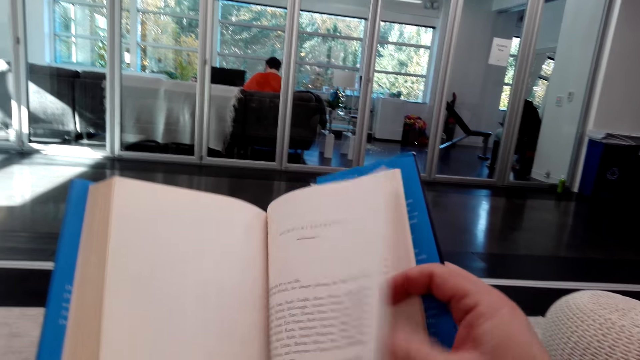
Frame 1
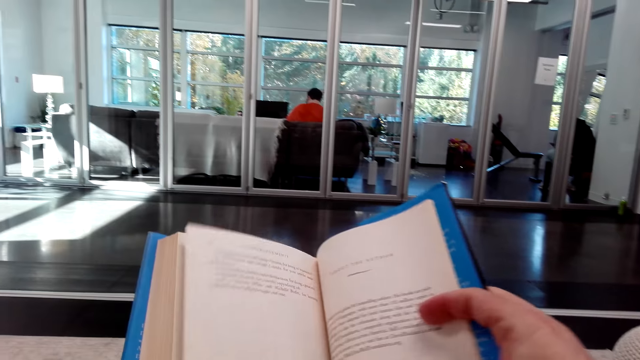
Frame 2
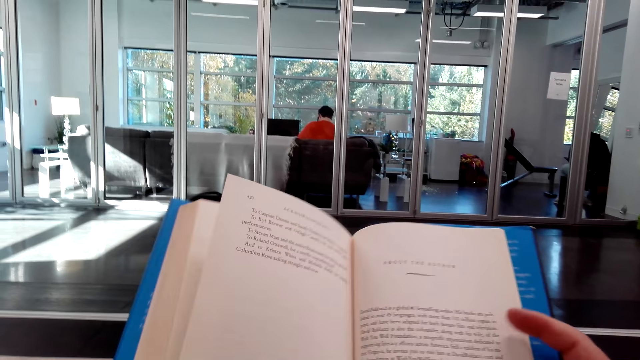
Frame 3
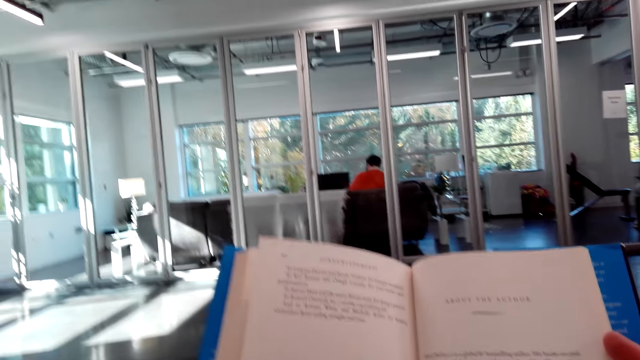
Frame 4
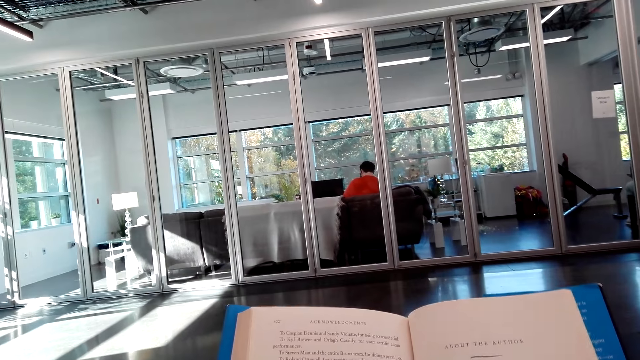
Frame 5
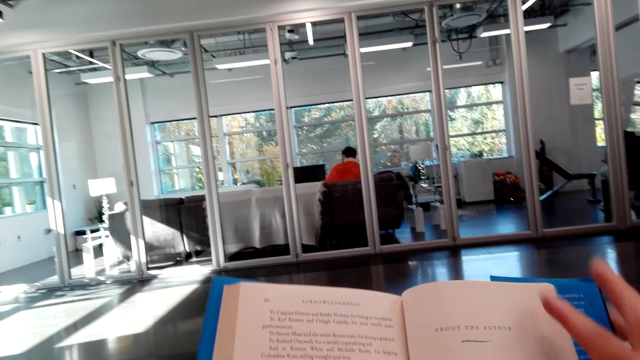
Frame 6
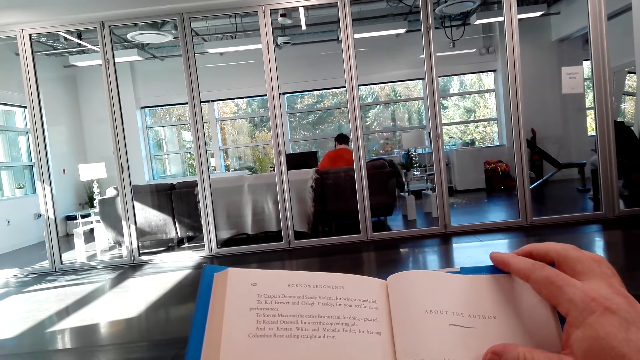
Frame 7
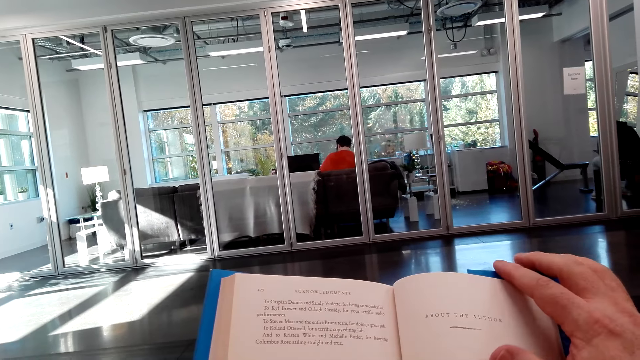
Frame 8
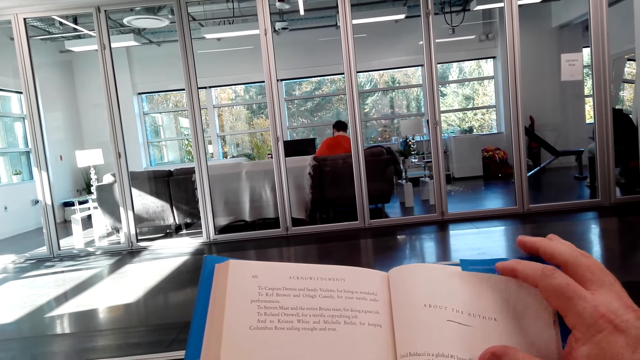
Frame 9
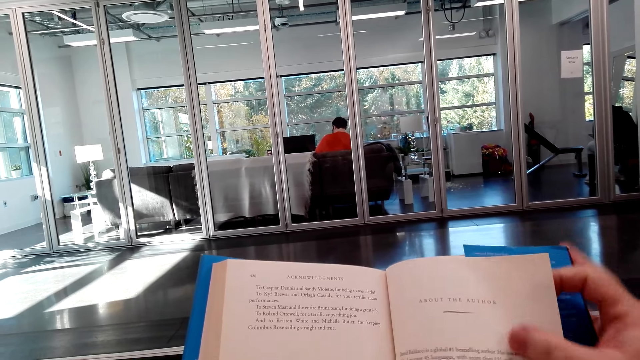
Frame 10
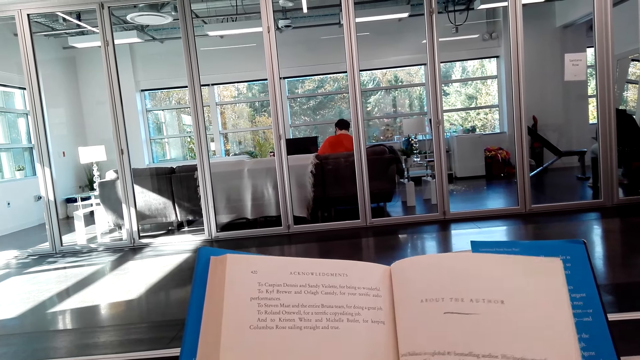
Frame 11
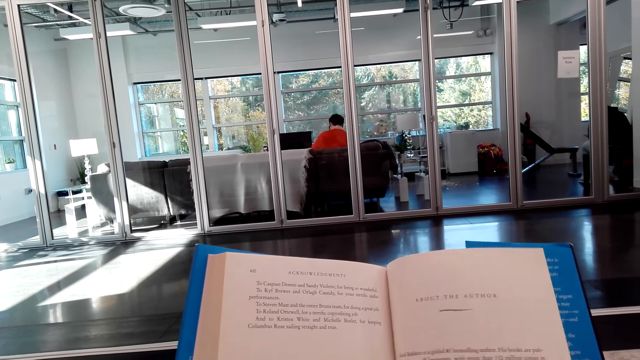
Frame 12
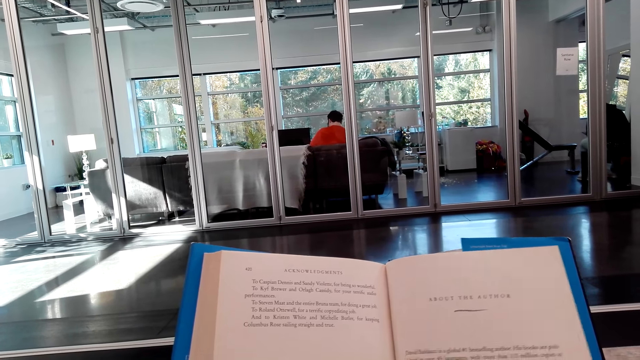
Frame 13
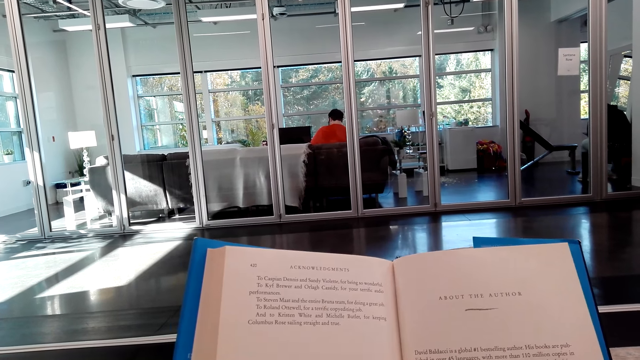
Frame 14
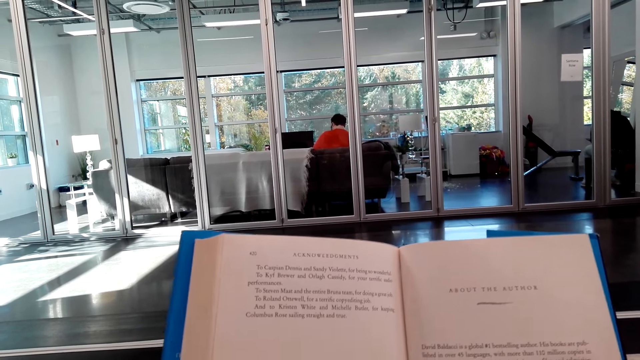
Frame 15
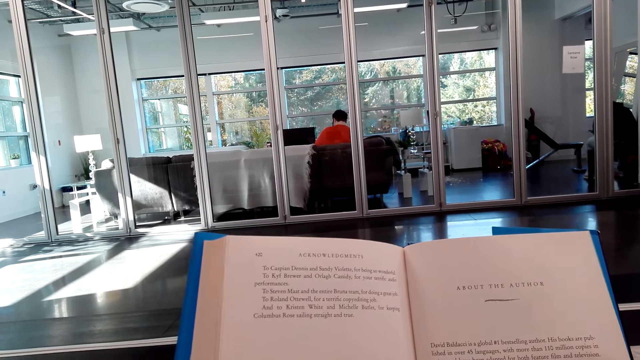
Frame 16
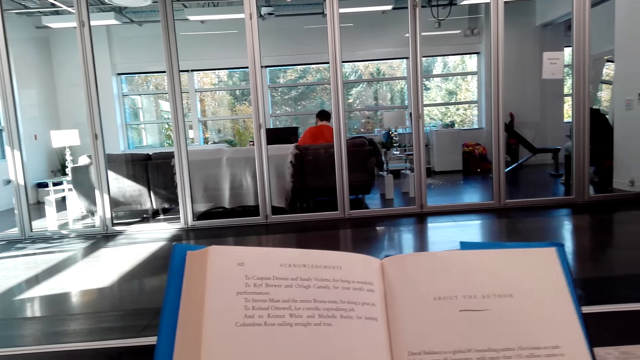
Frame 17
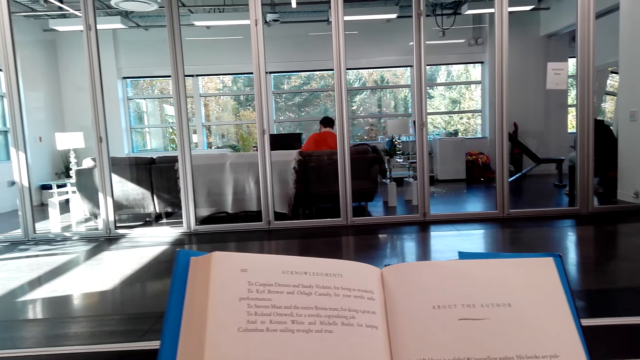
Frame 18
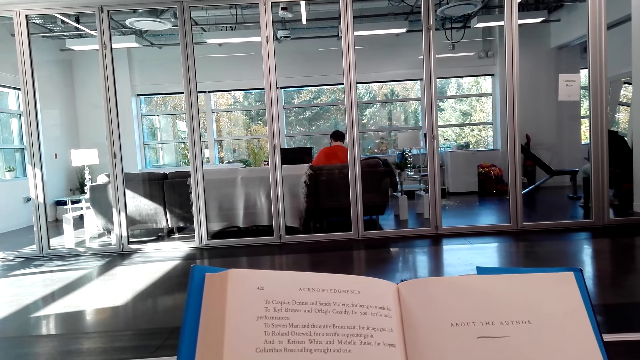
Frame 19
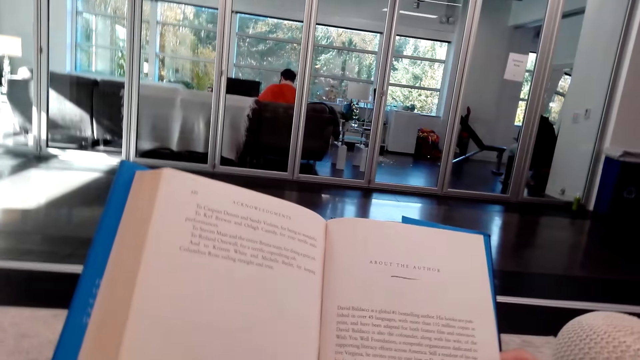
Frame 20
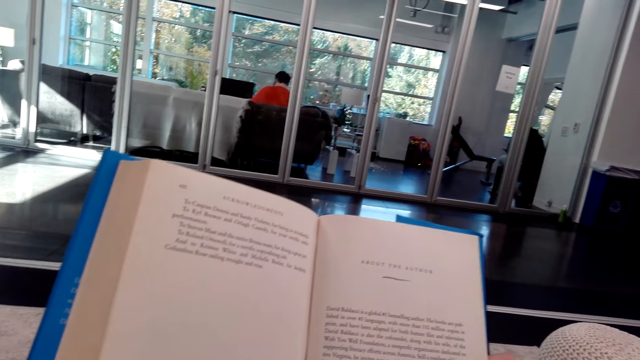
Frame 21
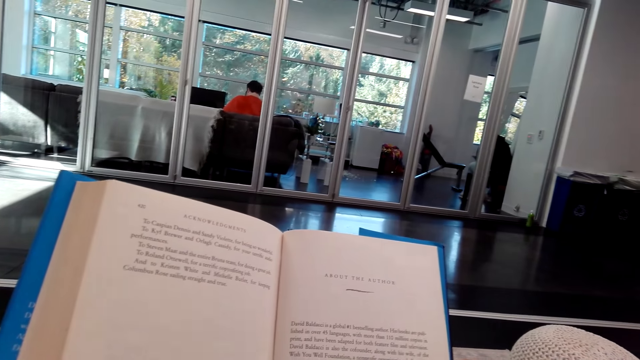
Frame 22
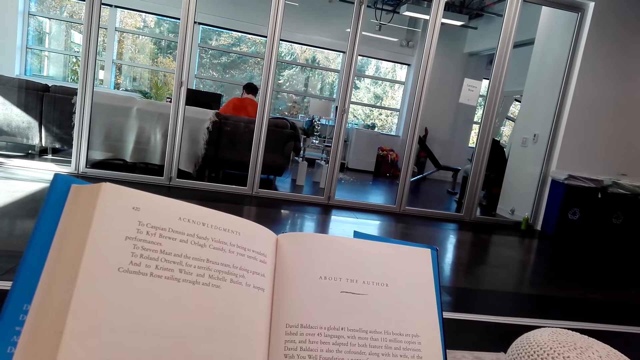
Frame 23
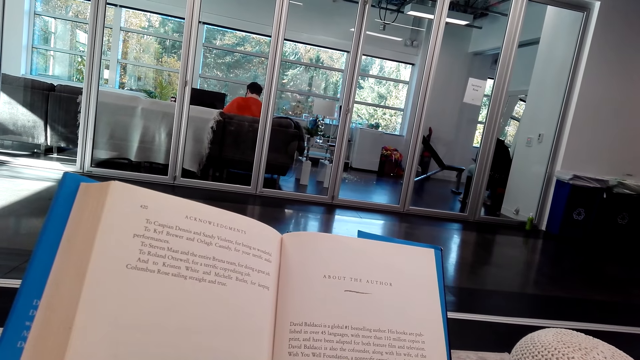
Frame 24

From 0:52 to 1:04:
The camera wearer scrolls the book. They open another page. They read the book. They sneeze. They read the book.

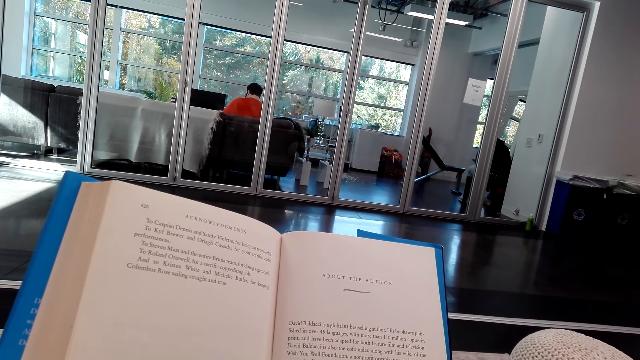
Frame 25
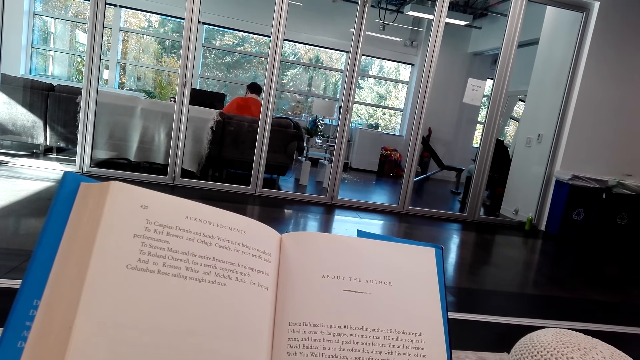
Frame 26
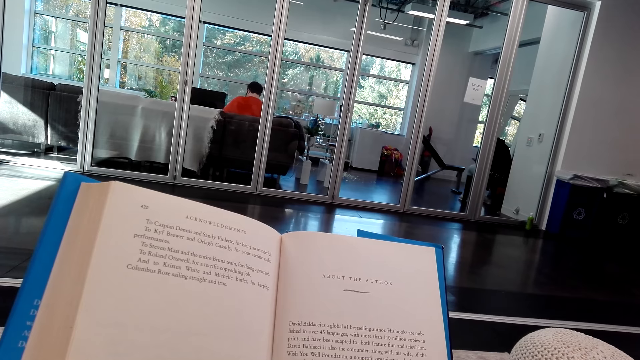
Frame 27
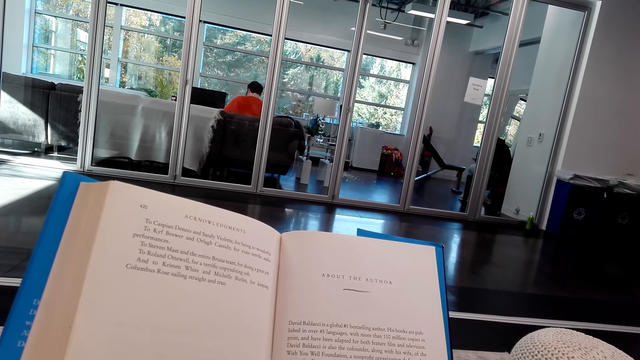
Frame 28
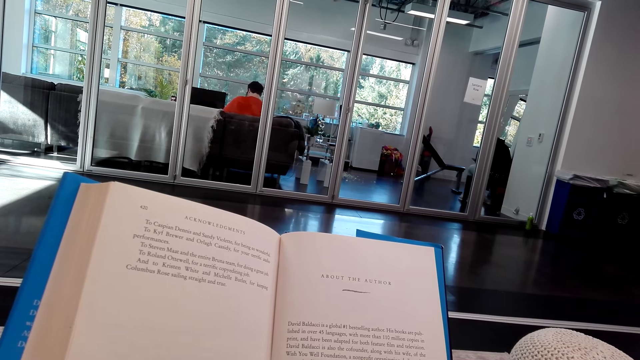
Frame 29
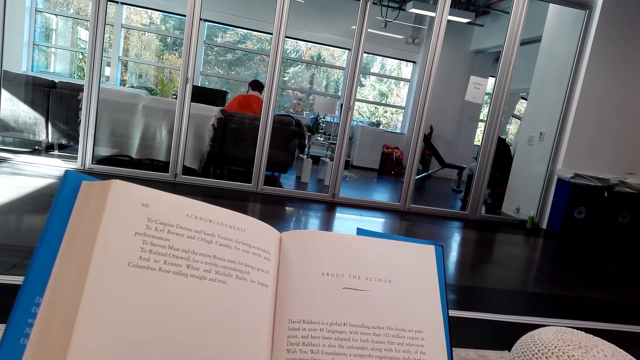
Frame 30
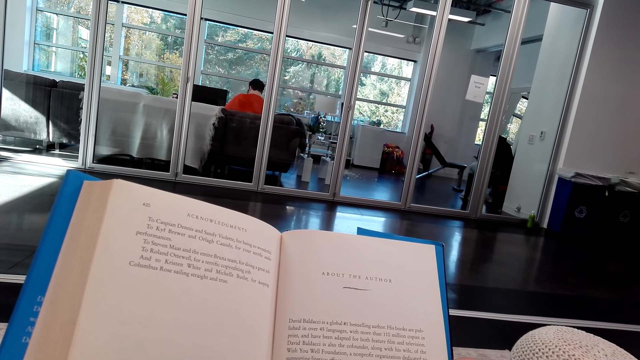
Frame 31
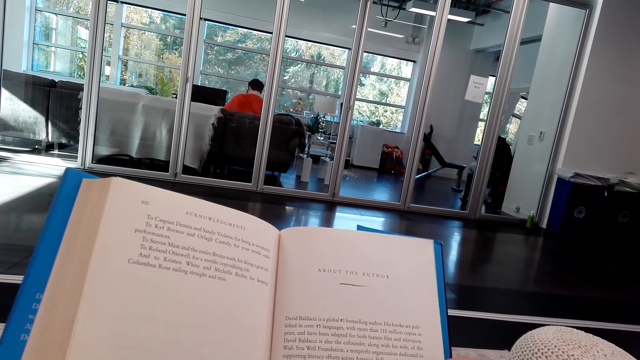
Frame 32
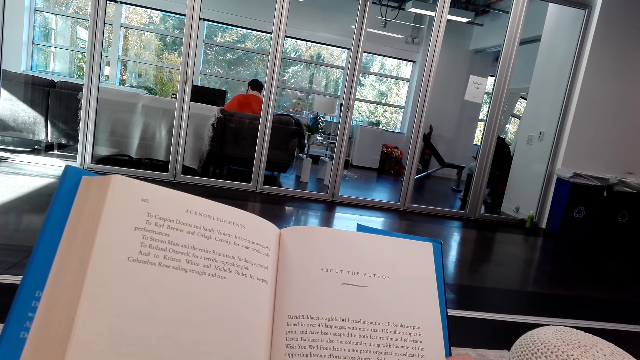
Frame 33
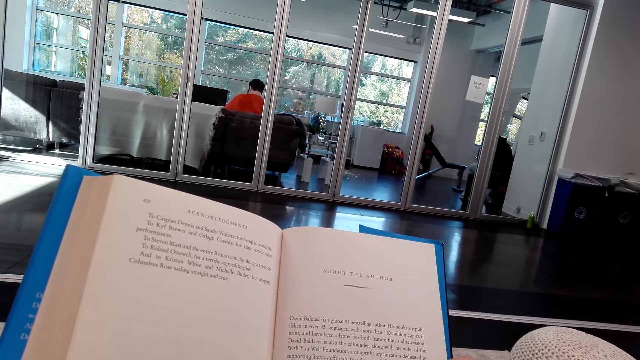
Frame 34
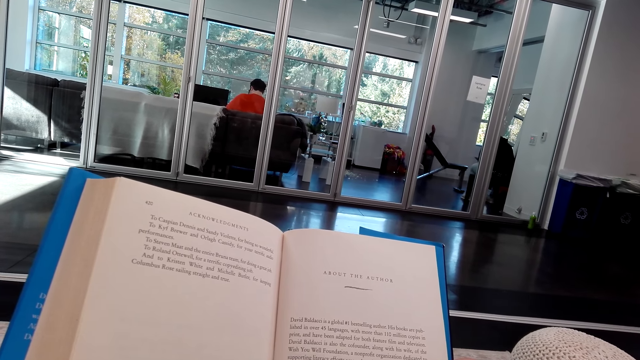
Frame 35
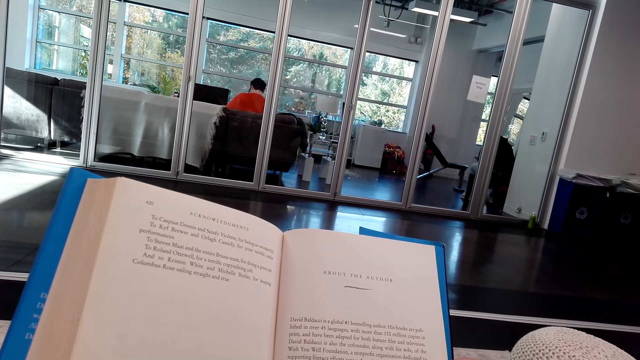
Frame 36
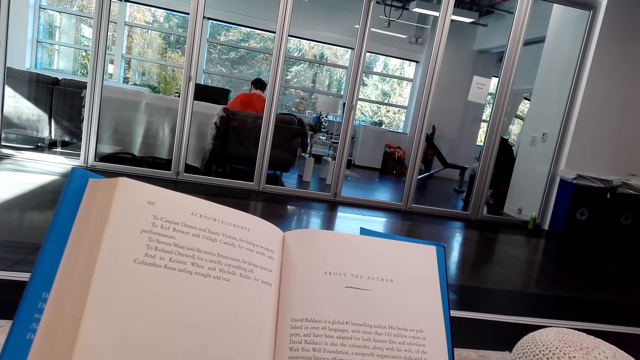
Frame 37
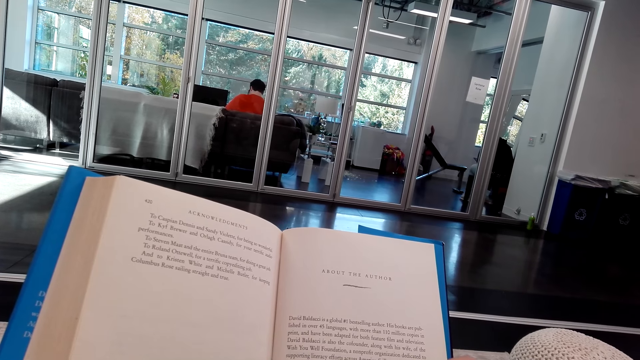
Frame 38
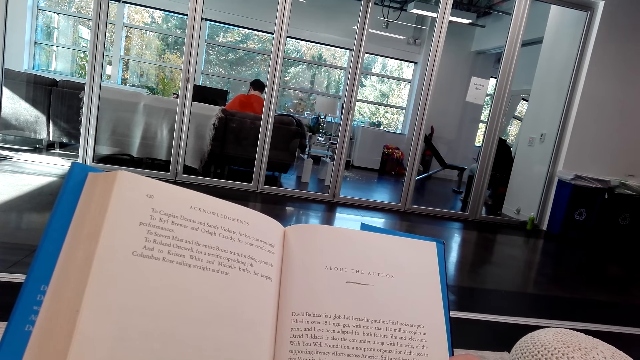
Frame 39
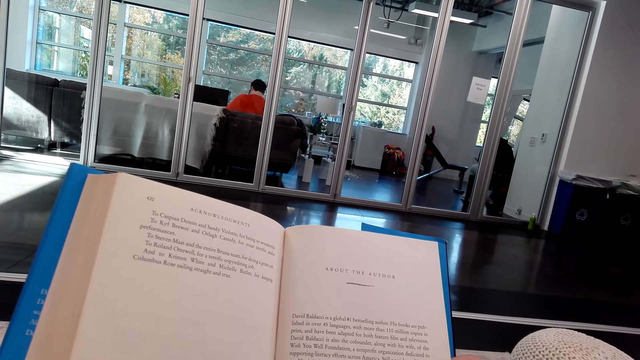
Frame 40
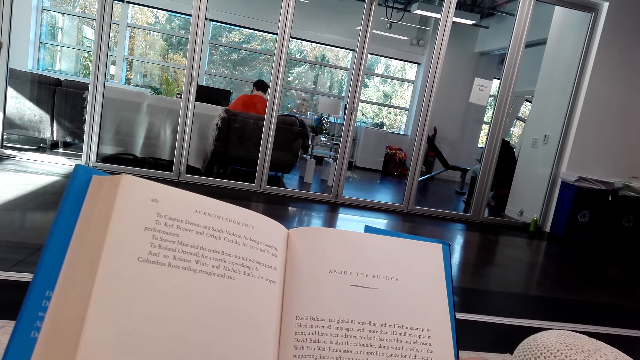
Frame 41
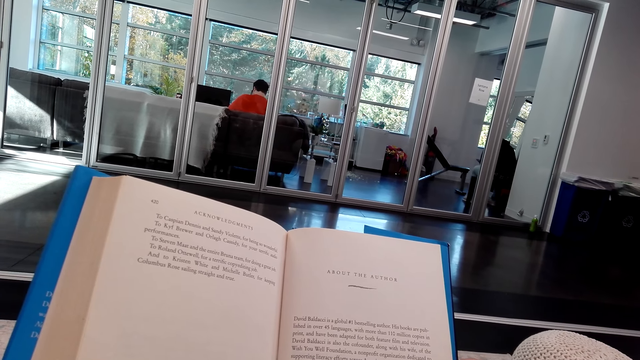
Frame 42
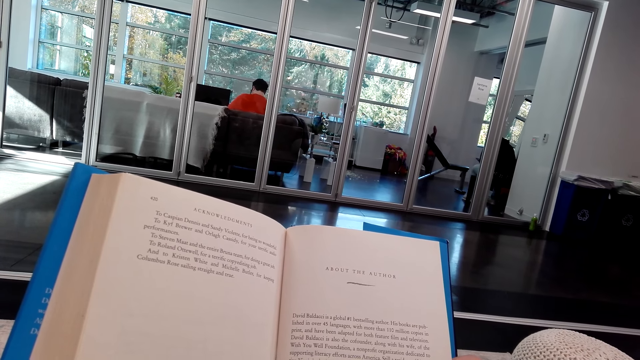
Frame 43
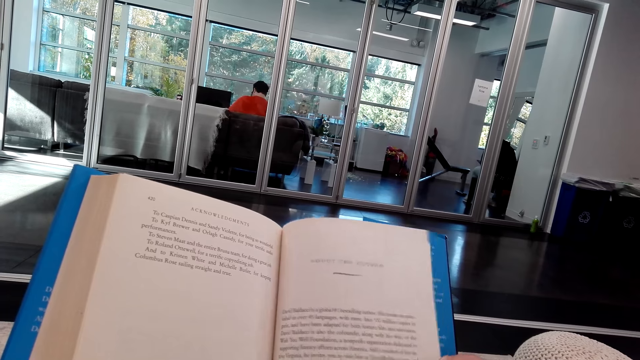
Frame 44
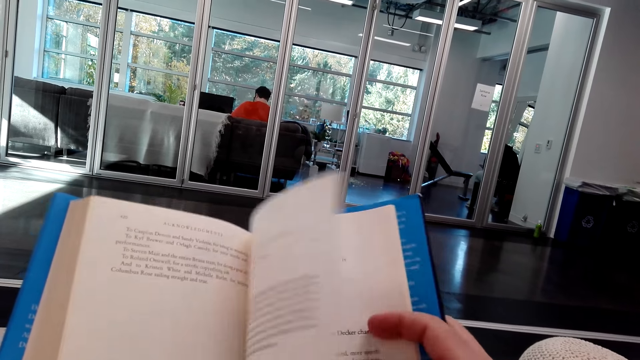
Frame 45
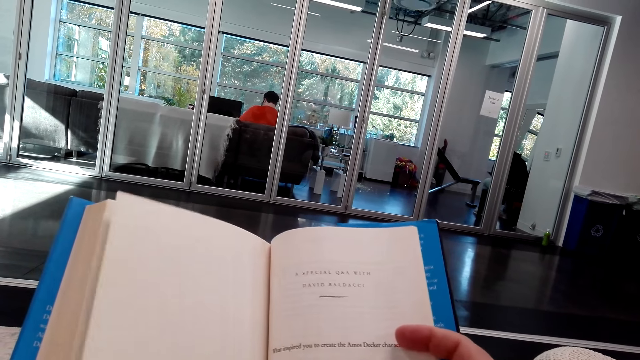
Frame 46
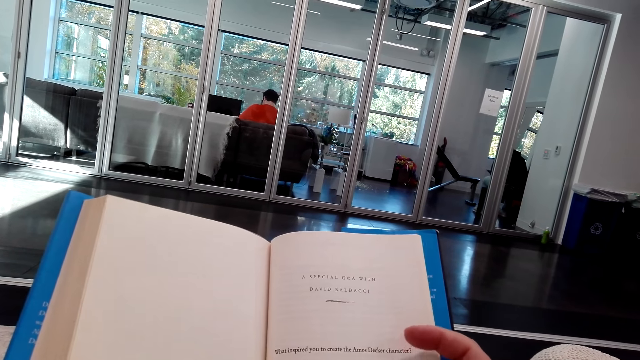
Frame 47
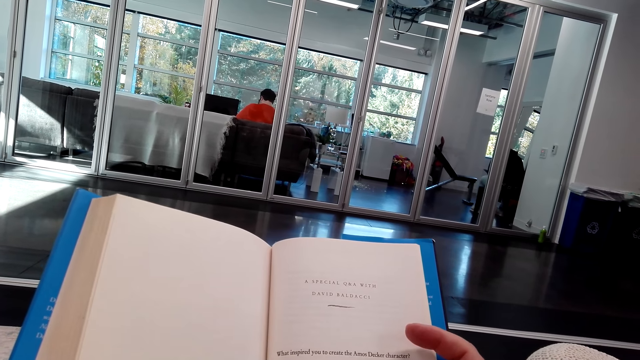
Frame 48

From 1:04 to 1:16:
The camera wearer scrolls the book. They open another page.
